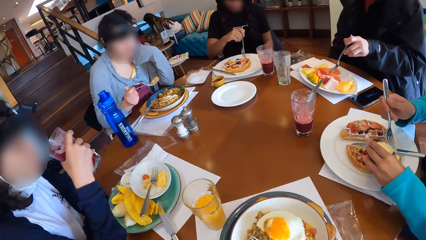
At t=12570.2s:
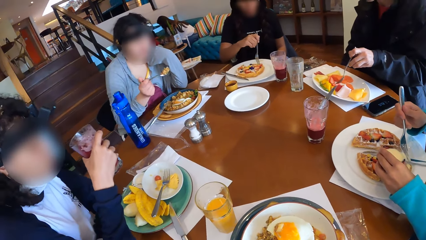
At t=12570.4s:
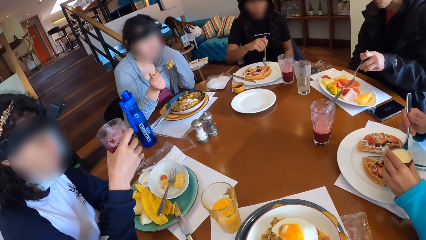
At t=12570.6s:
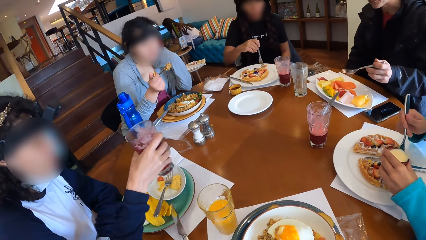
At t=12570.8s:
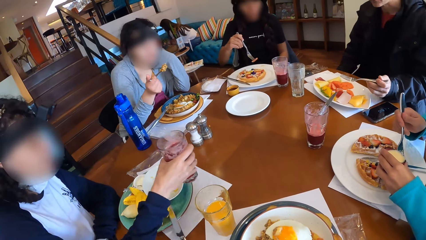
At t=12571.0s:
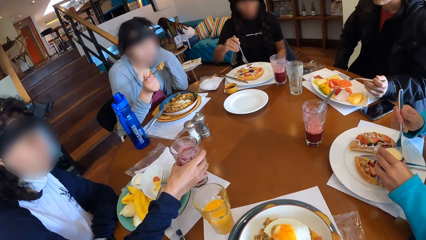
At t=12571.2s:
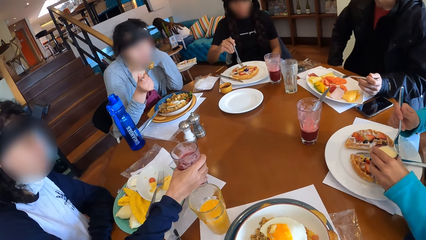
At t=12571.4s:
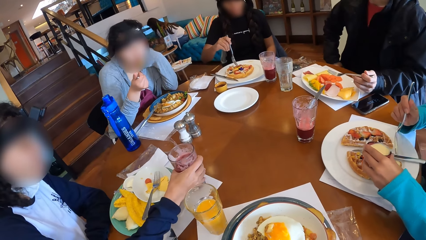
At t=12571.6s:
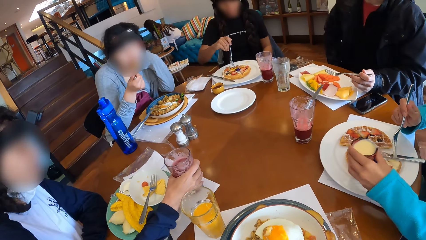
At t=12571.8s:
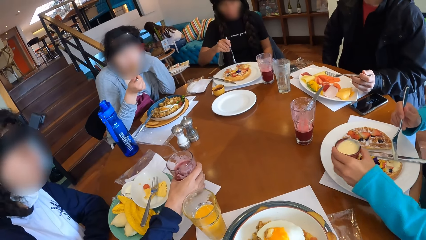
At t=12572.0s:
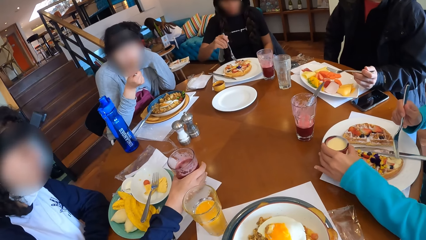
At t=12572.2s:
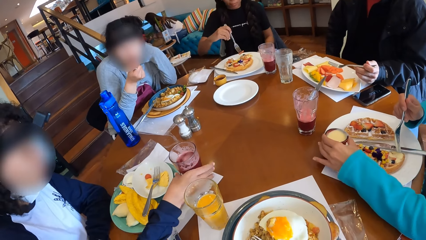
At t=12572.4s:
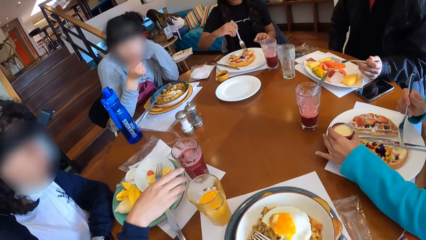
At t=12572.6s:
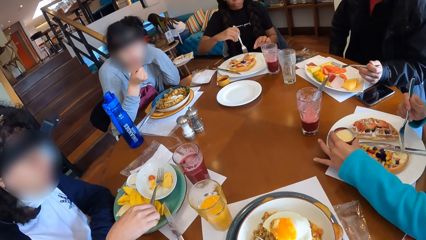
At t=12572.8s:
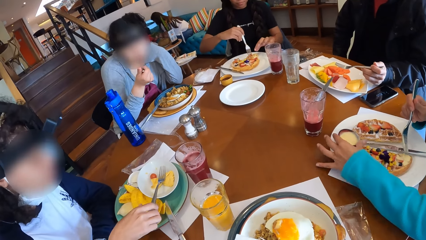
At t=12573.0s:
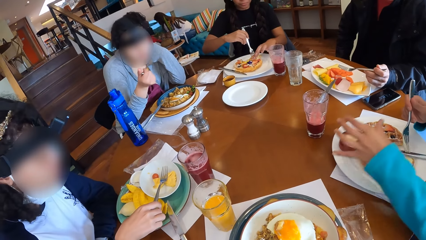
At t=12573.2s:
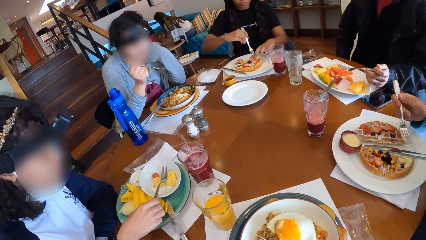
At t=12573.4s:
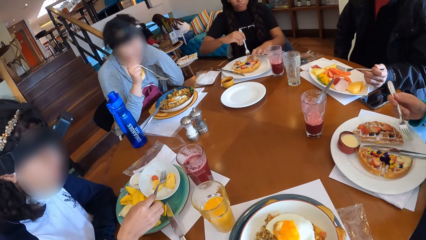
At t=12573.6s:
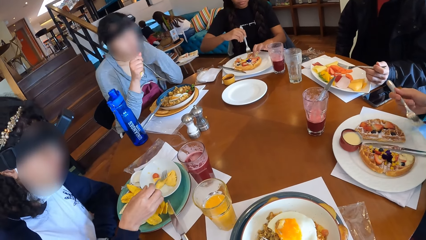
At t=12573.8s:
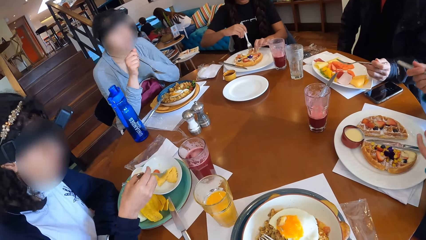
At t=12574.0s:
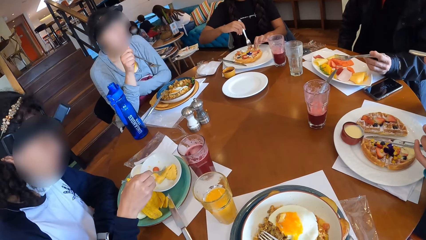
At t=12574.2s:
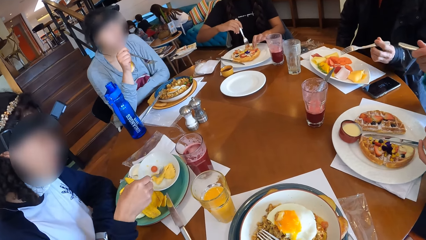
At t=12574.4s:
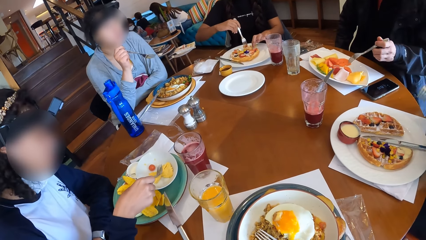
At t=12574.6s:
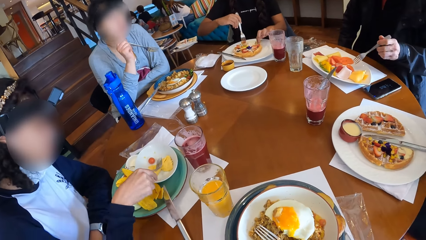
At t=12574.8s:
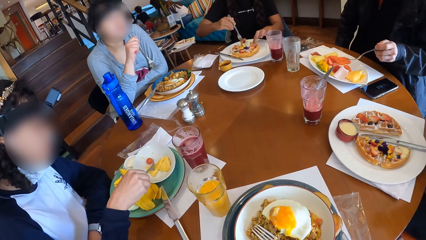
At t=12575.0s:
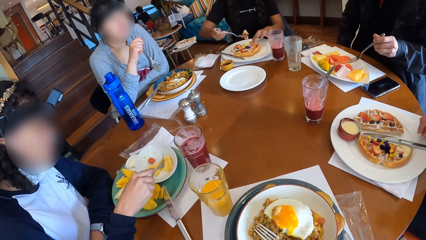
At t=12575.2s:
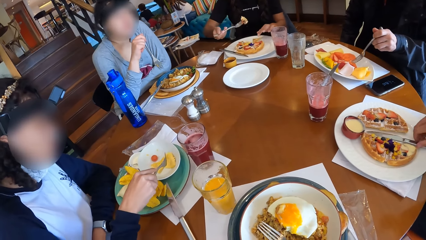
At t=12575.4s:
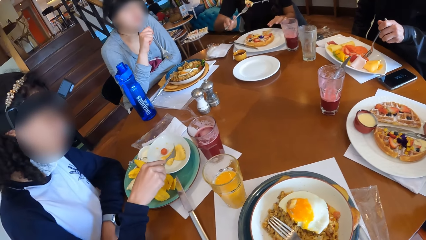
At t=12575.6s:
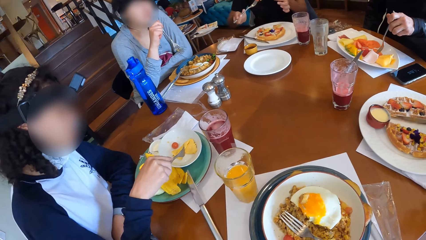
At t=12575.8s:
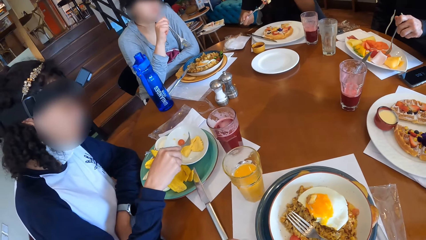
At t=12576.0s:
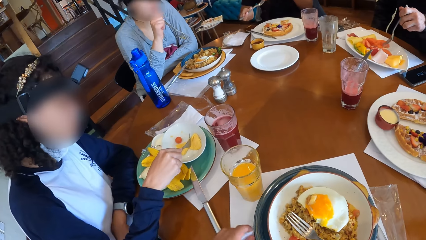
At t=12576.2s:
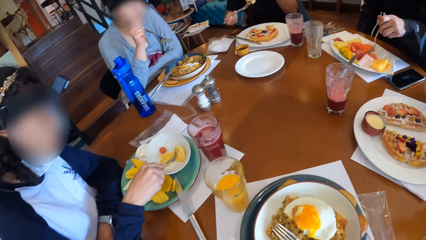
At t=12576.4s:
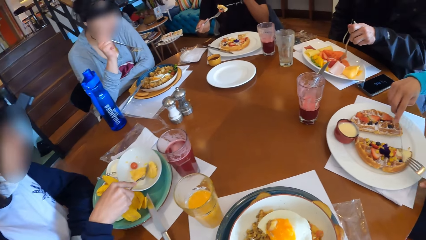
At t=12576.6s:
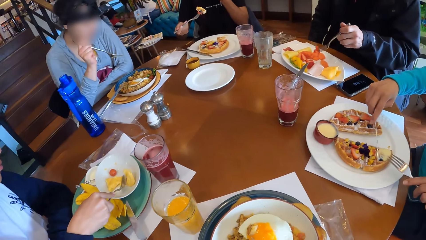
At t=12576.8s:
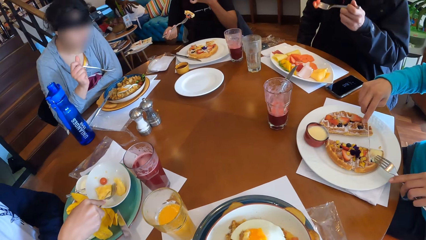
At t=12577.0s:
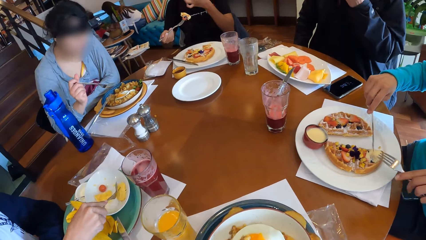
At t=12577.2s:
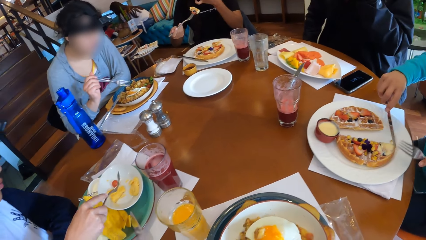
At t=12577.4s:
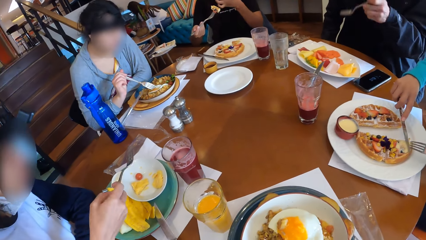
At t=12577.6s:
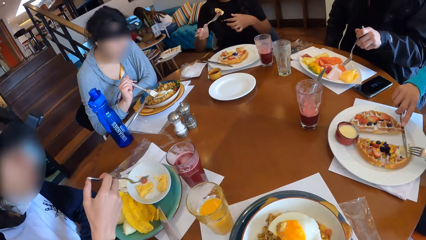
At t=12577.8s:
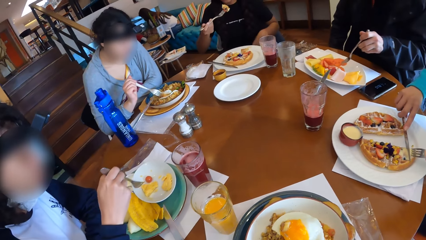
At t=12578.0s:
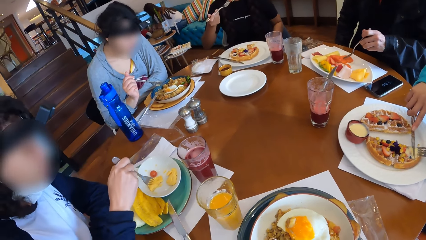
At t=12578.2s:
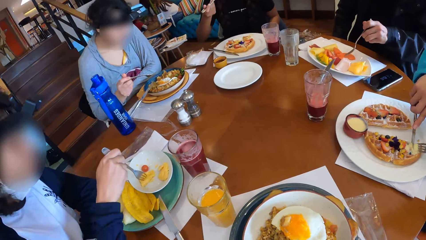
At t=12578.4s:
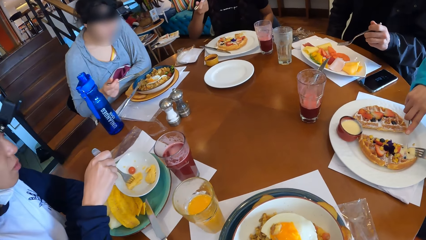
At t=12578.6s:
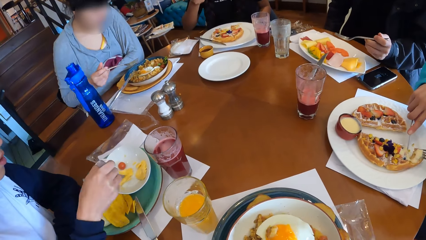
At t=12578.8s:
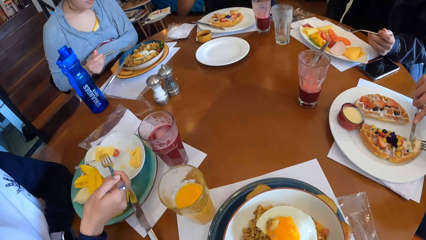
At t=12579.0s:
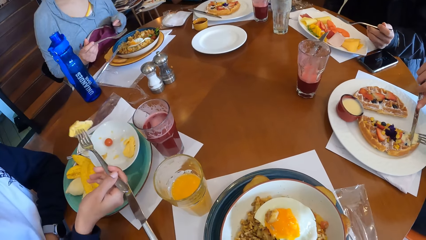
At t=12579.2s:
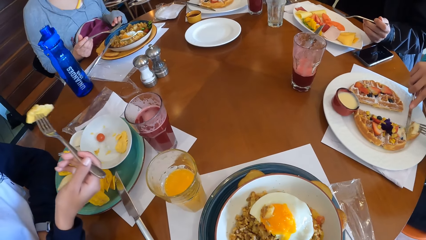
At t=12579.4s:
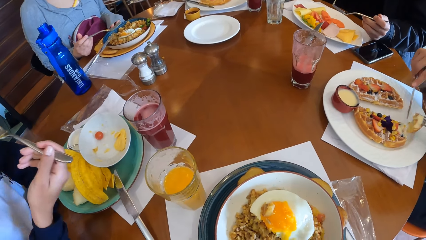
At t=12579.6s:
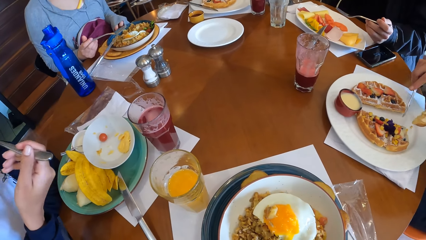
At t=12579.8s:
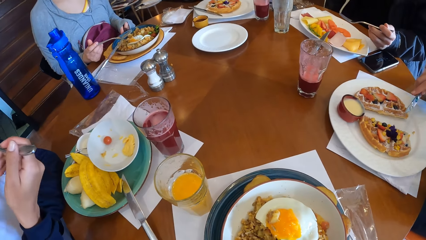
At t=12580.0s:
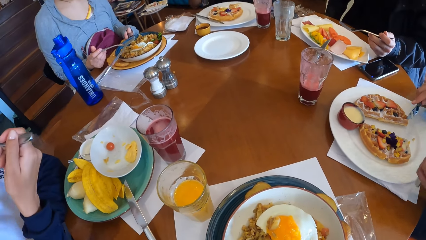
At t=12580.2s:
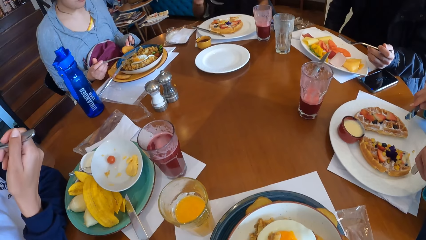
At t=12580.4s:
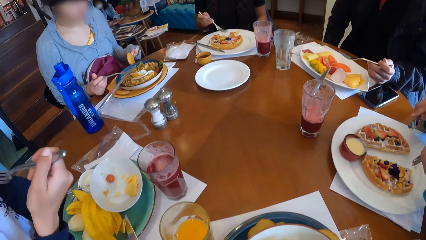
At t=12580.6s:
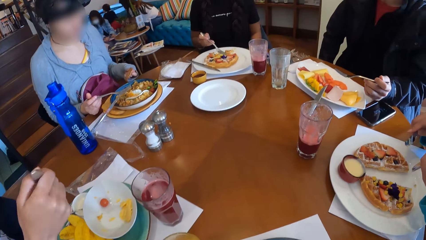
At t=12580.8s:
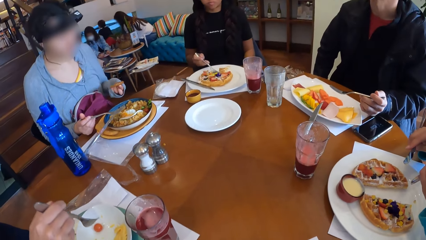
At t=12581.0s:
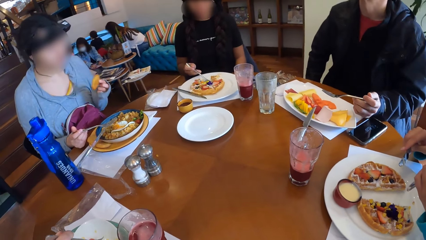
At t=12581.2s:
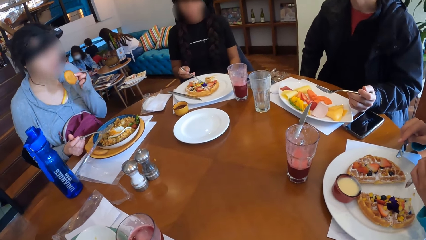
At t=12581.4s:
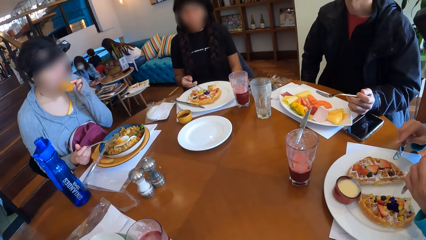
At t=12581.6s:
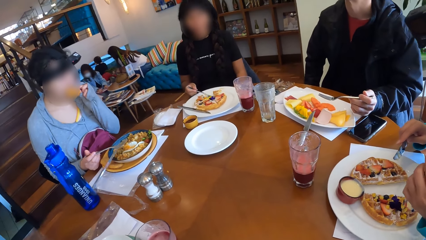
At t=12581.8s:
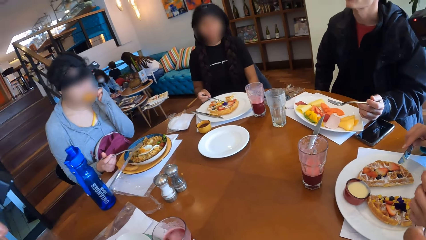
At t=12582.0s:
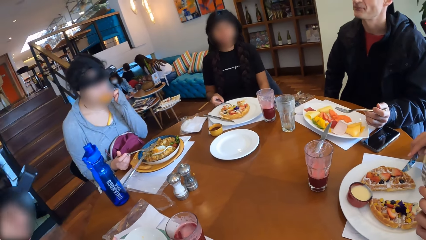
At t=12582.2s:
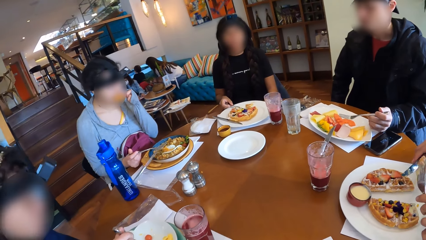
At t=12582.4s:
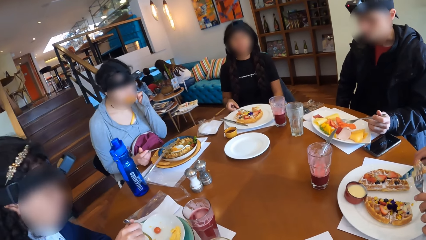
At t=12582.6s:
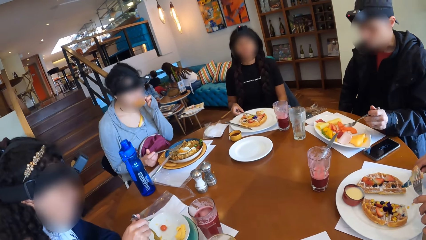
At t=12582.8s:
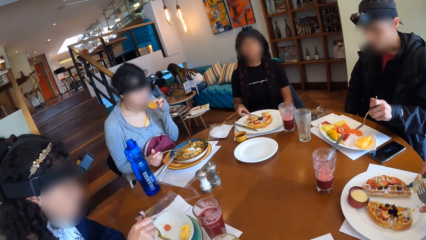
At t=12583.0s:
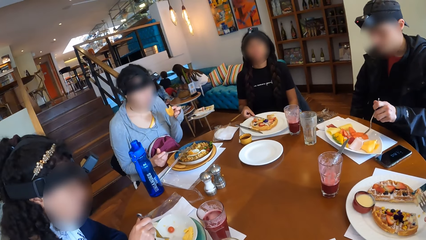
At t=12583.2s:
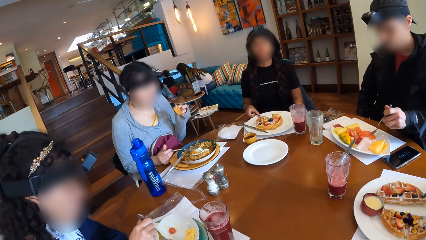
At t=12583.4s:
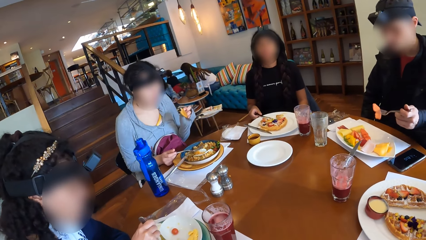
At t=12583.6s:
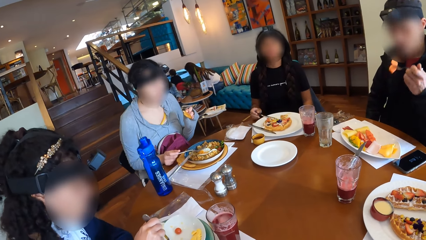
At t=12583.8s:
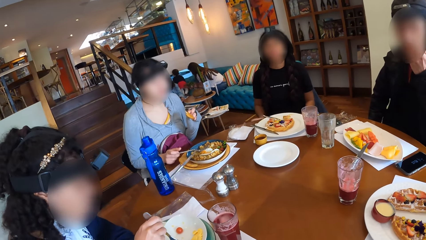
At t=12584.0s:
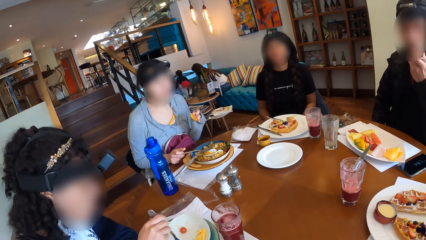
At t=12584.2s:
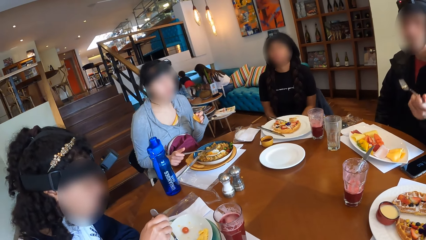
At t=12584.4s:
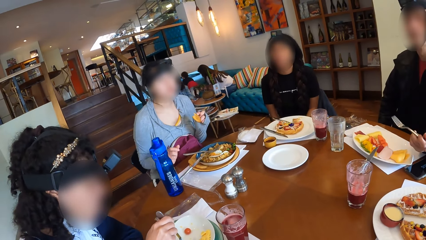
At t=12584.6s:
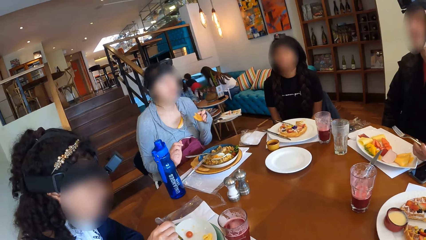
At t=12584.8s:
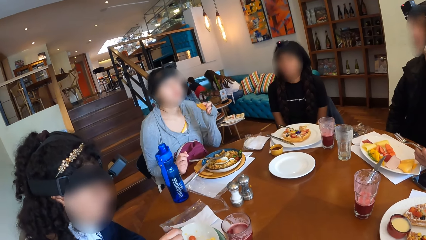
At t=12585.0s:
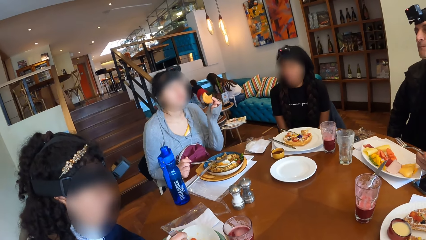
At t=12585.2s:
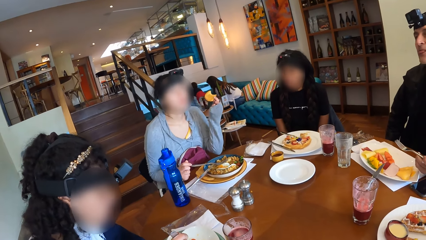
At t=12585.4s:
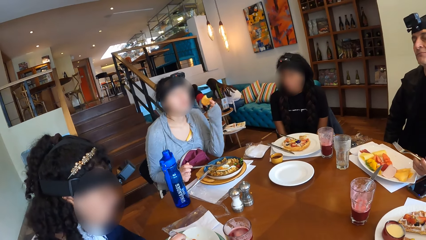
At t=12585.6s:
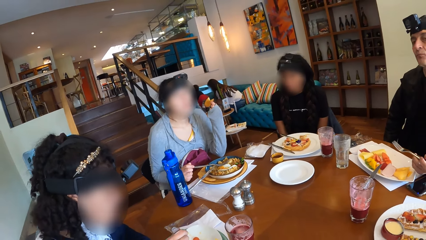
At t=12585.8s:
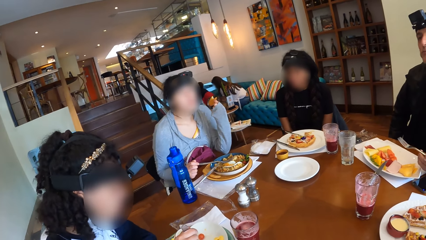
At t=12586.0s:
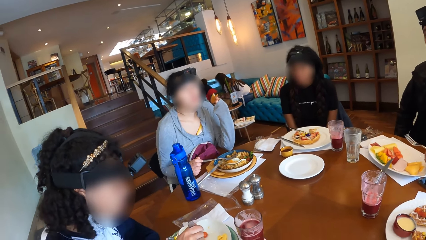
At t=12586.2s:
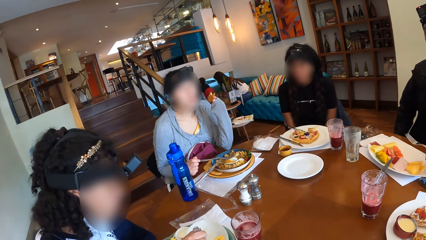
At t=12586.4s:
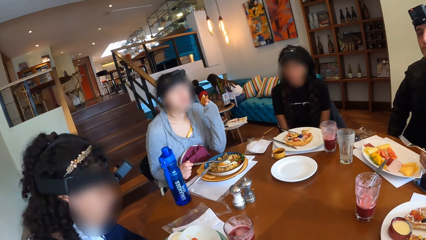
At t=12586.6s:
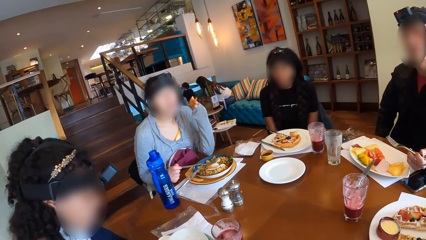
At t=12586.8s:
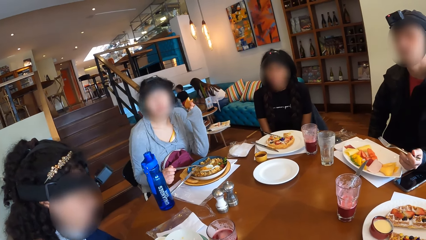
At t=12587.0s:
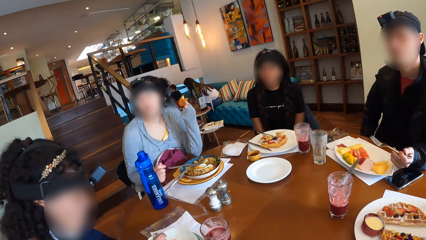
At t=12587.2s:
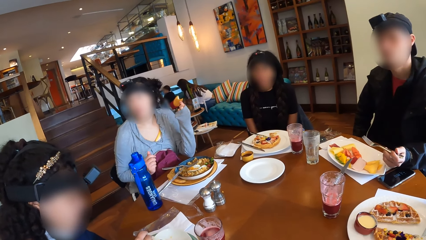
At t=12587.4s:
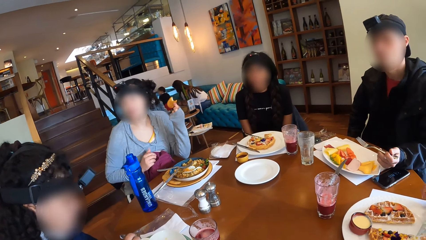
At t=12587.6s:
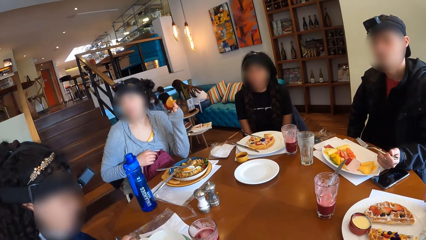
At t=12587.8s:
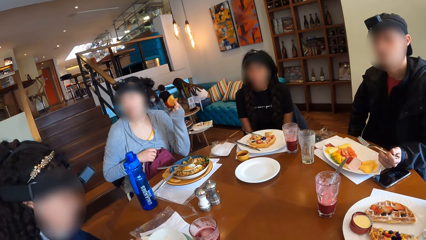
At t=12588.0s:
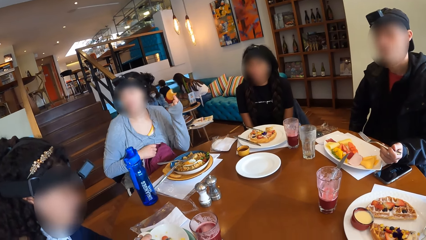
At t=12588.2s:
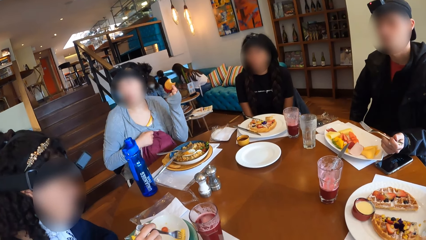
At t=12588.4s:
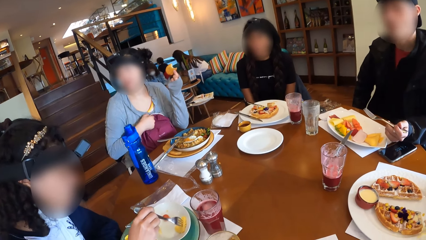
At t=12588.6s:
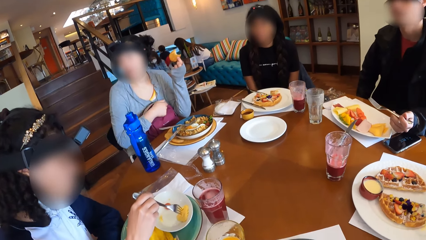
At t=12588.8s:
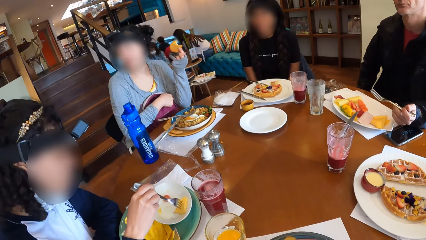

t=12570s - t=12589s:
A woman drinks from a cup with her right hand. Another woman holds rice with the fork in her right hand. The first woman drops the cup on the table with her right hand. The second woman eats the rice with the fork in her right hand. A third woman drops the bowl of syrup on the table with her left hand. A fourth woman eats waffles with the fork in her right hand. A man picks fruits from the bowl with the fork in his right hand. The third woman cuts into the waffles with the cutlery in both hands. The fourth woman picks waffles from the plate with the fork in her right hand and eats the waffles with the fork in her right hand. The first woman picks fried egg with the fork in her left hand. The third woman cuts into the waffles with the cutlery in both hands. The second woman holds a biscuit with her right hand and eats the biscuit with her right hand. The man picks fruits from the bowl with the fork in his right hand and eats the fruit with the fork in his right hand.
